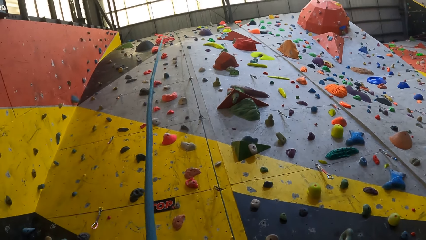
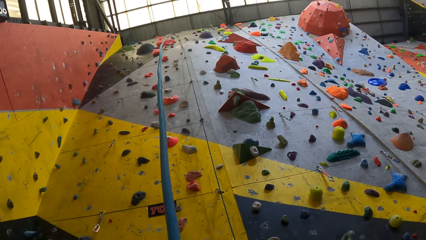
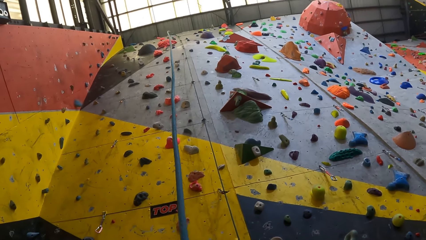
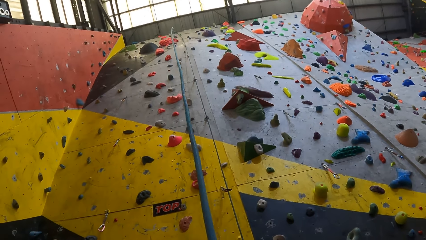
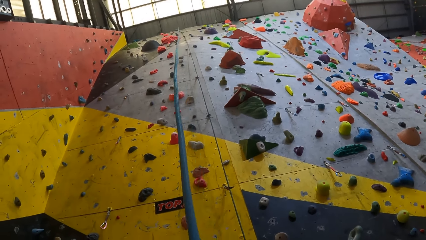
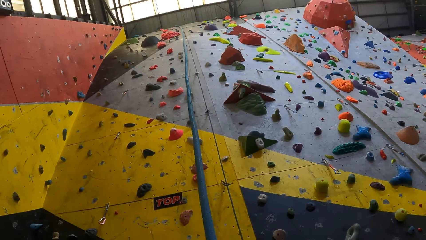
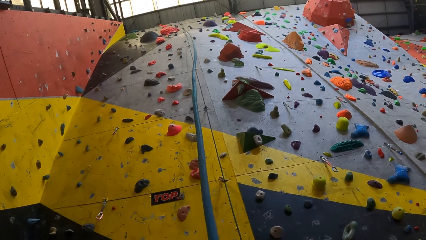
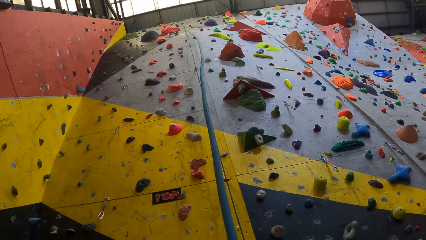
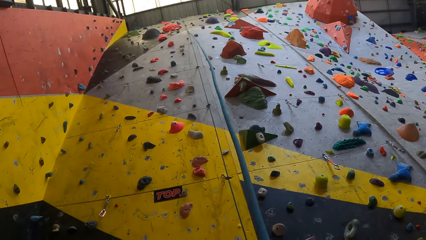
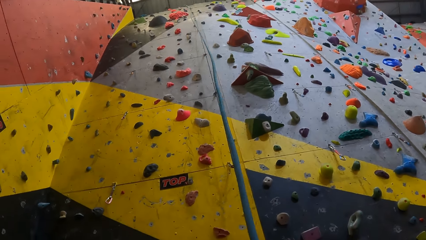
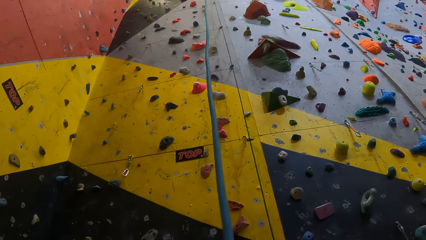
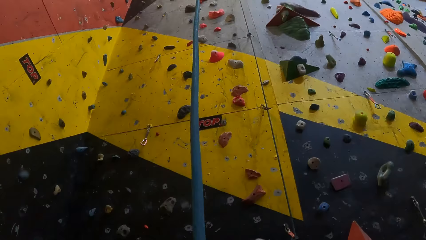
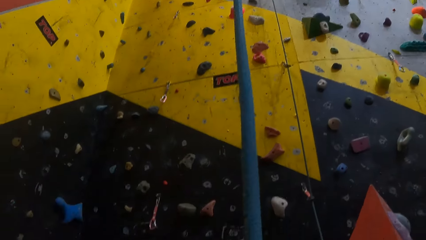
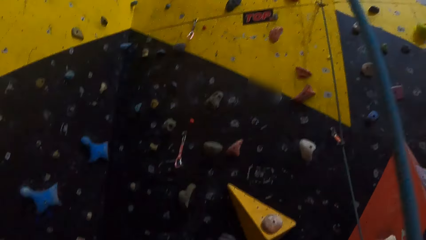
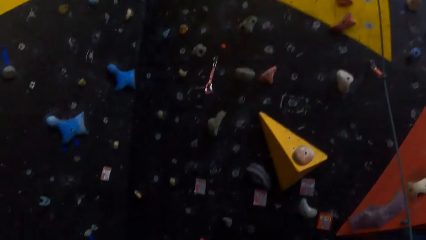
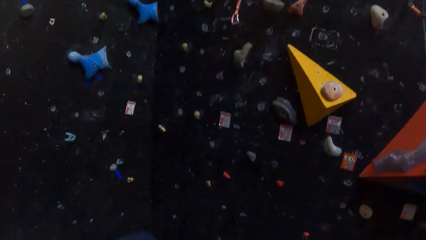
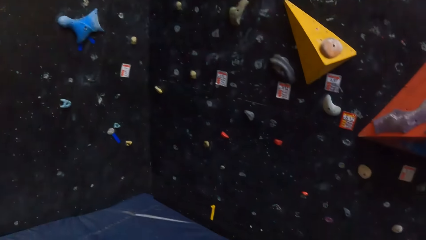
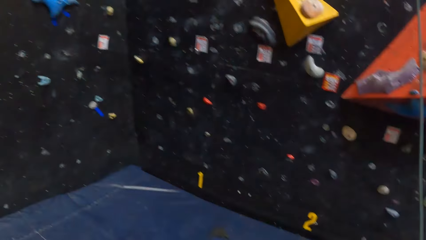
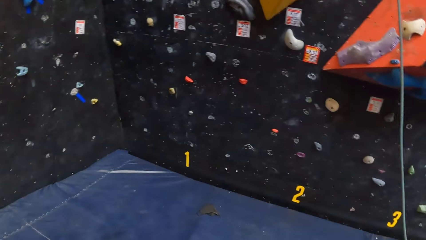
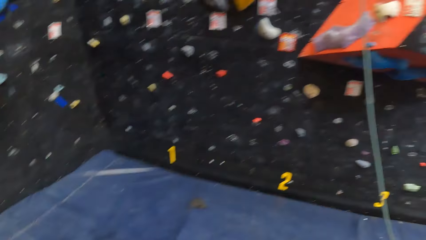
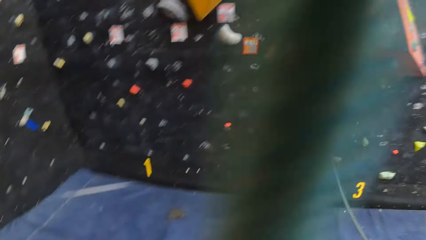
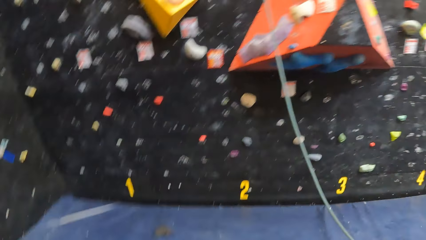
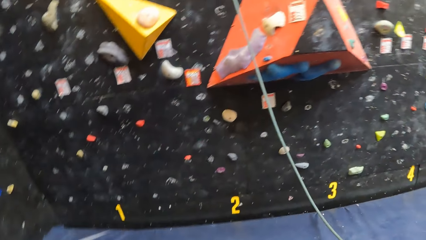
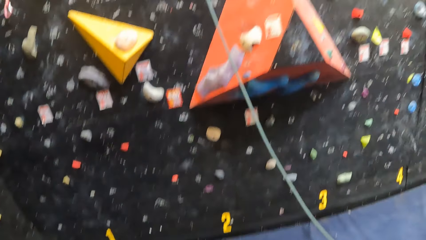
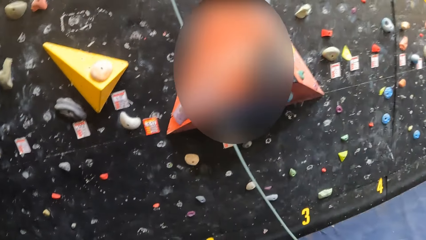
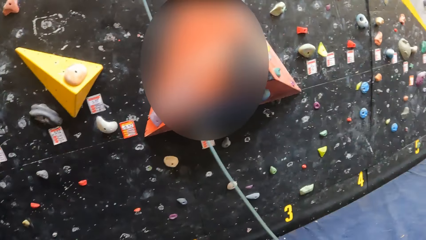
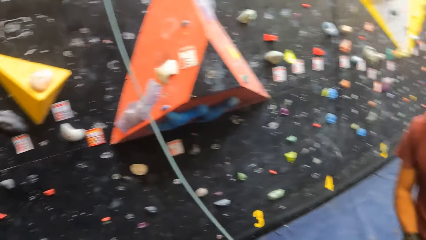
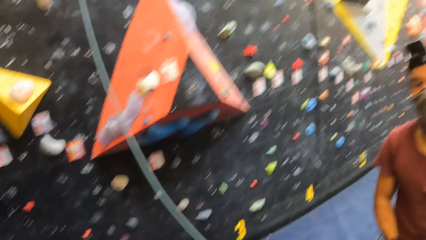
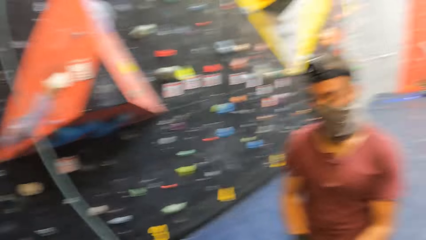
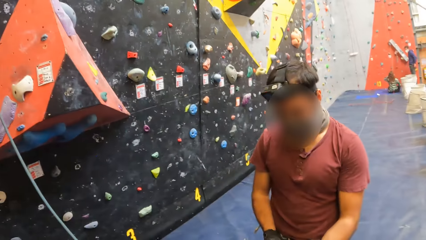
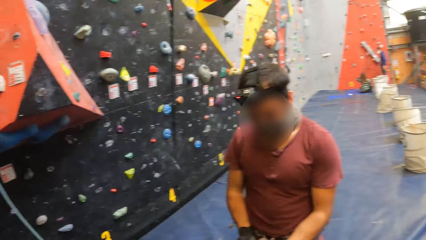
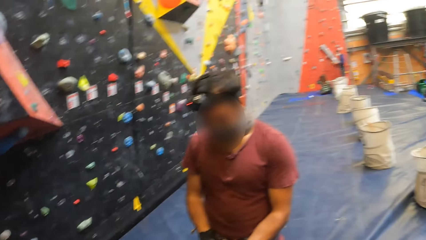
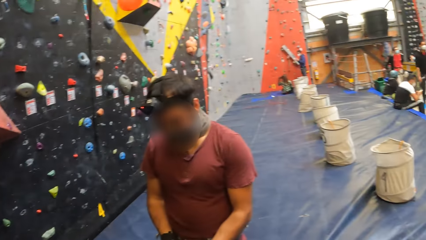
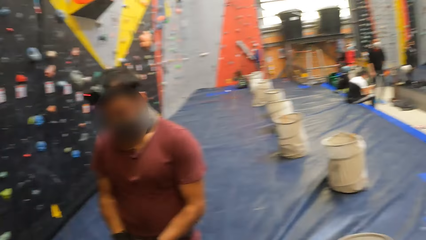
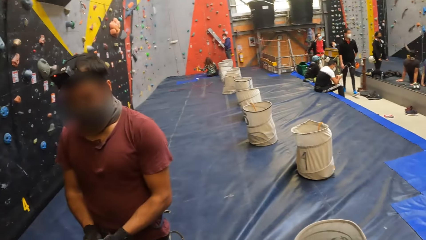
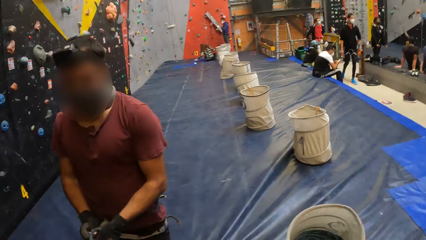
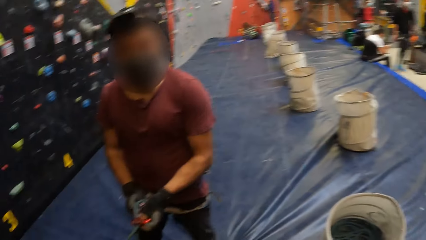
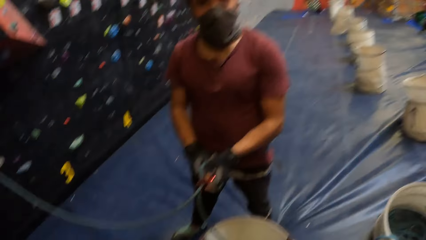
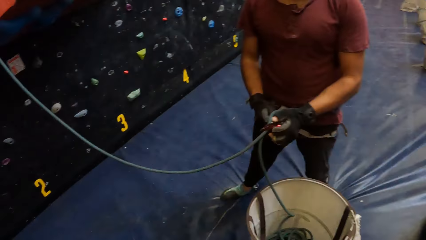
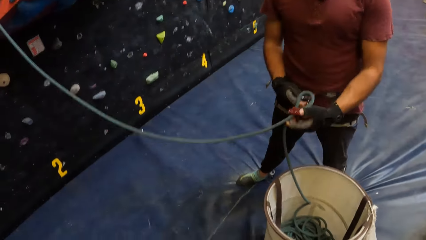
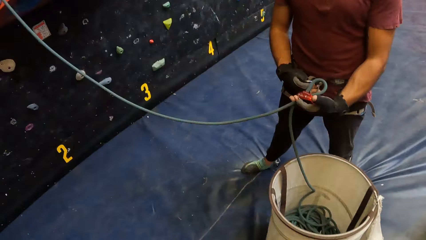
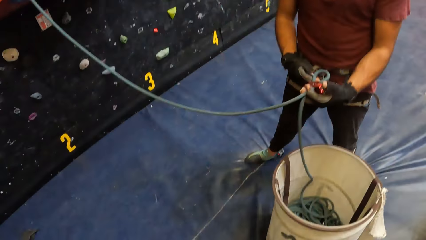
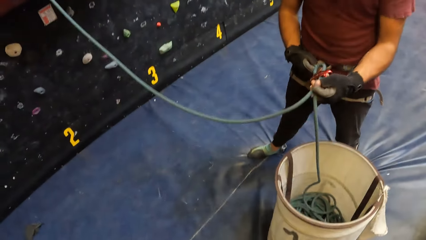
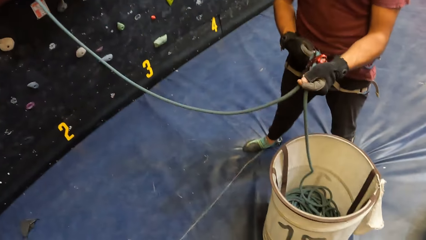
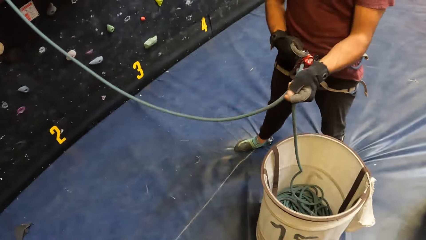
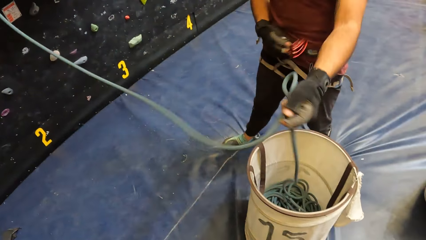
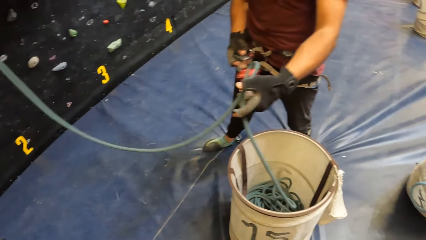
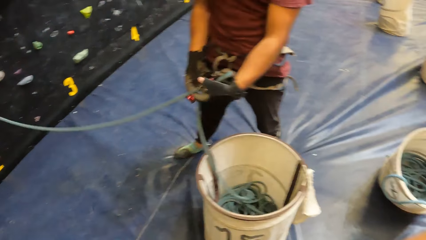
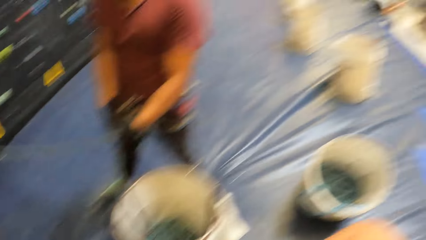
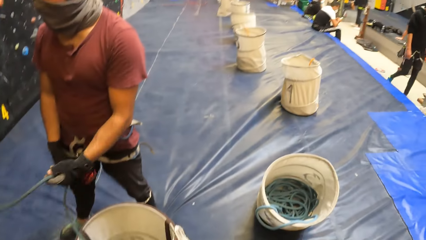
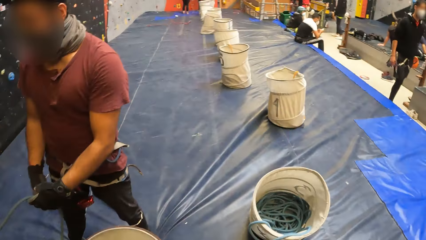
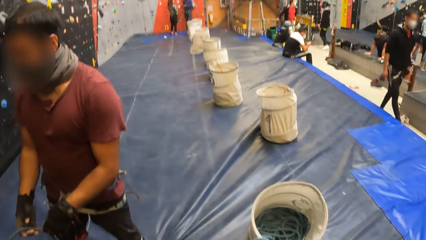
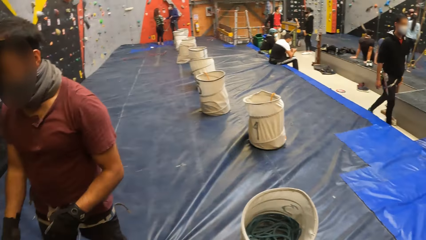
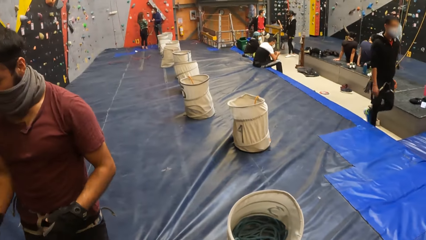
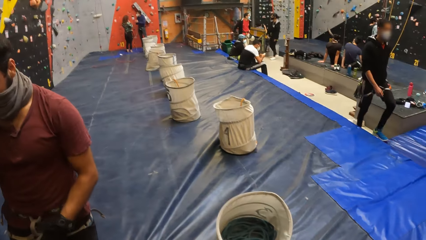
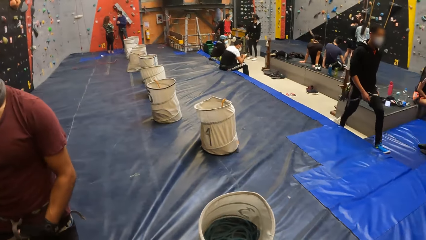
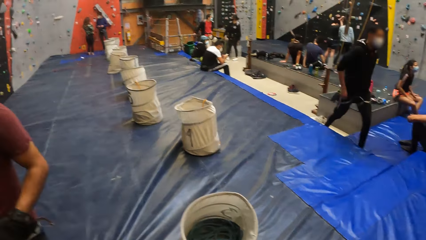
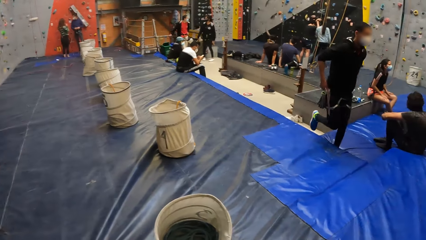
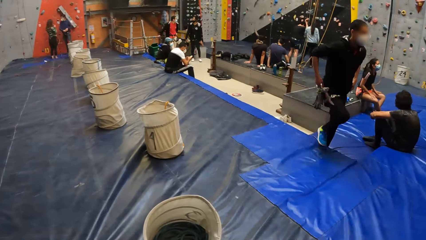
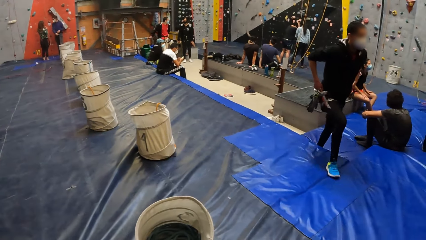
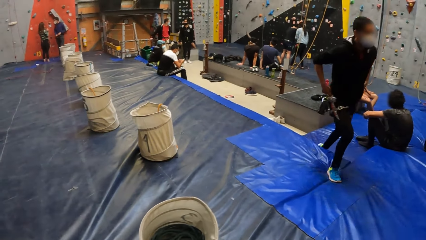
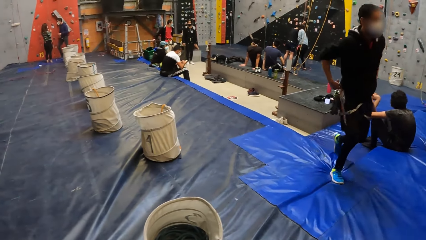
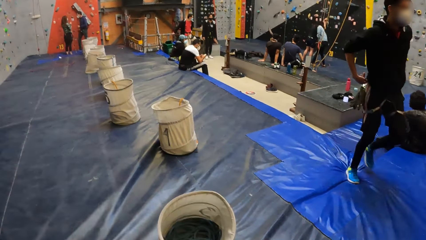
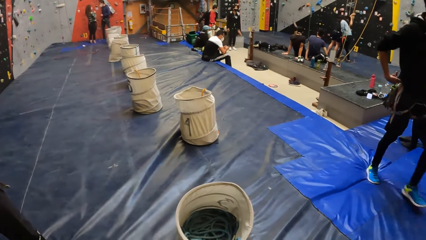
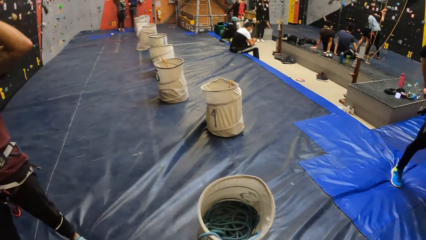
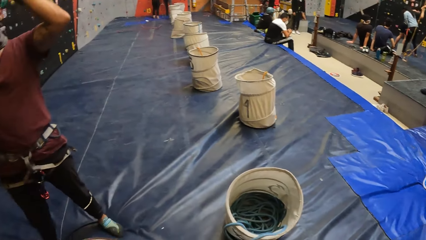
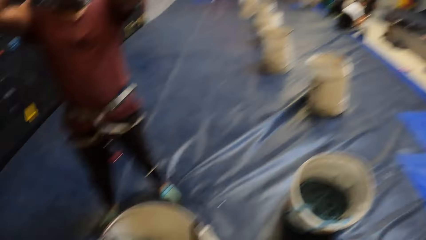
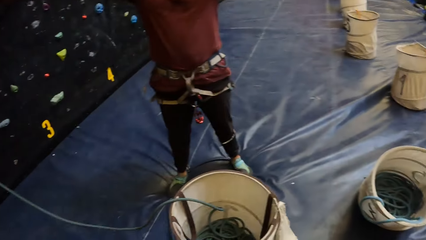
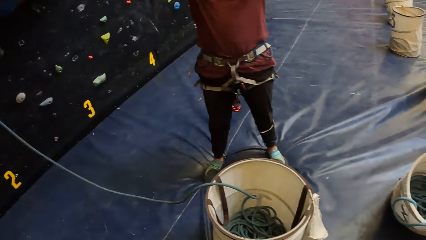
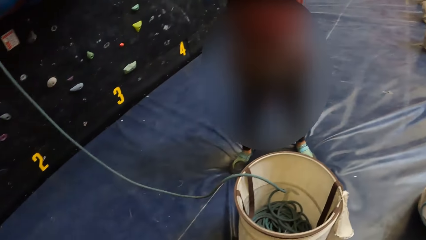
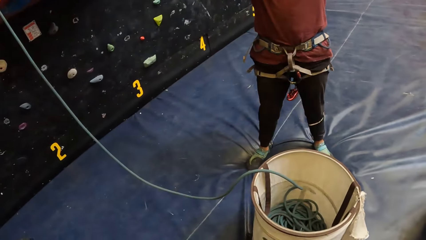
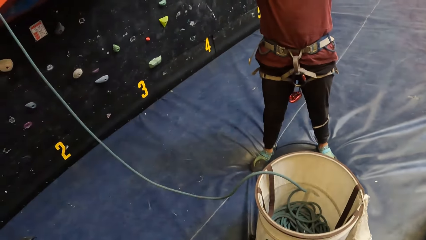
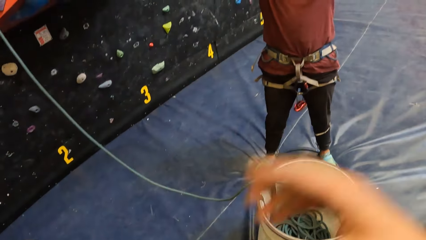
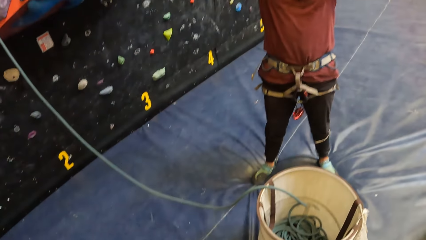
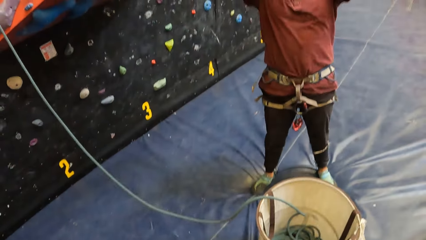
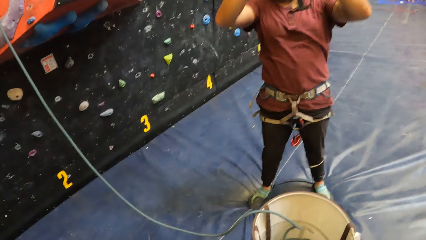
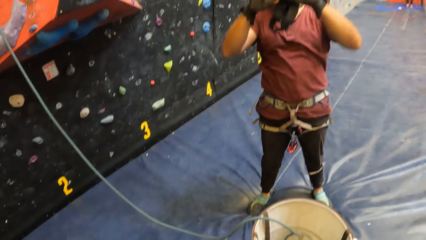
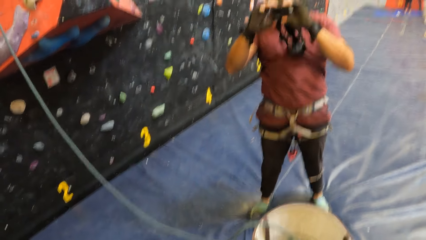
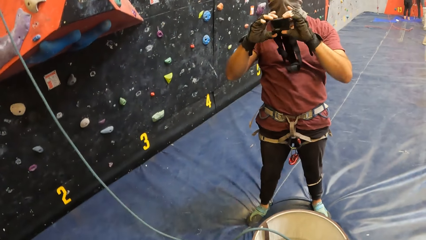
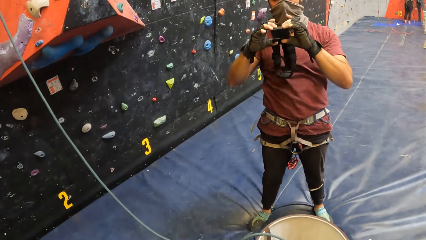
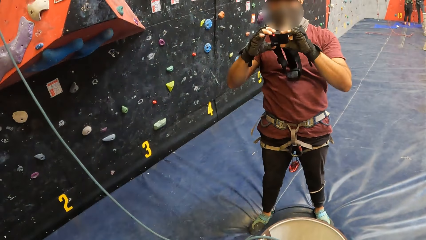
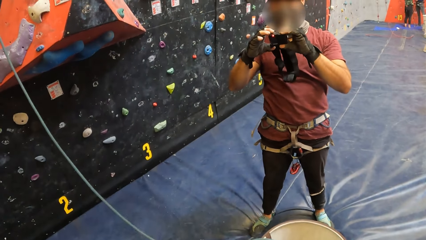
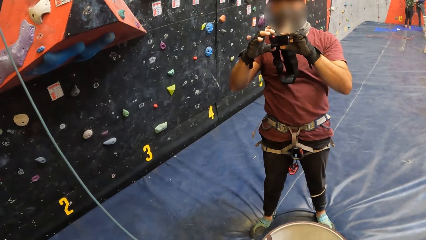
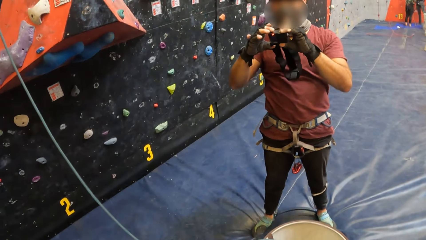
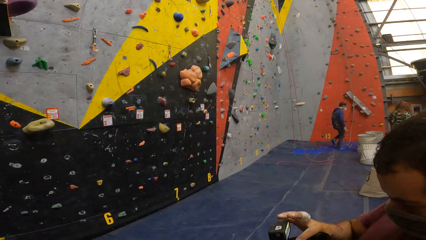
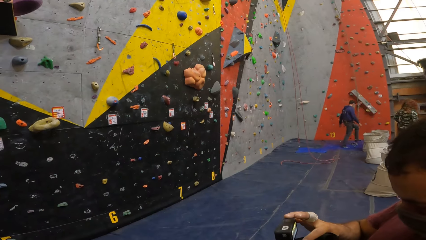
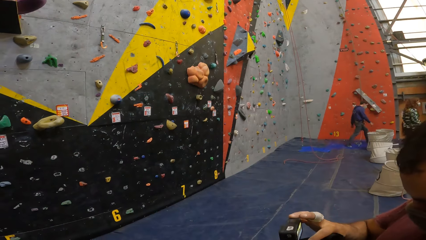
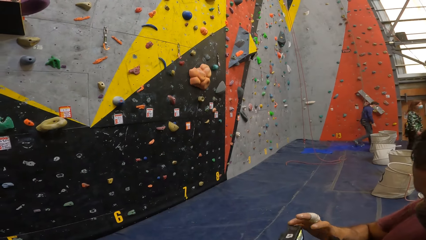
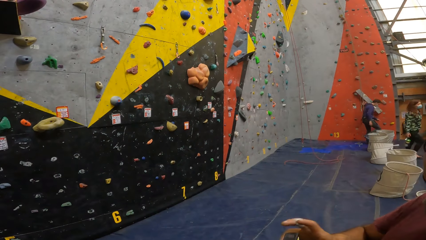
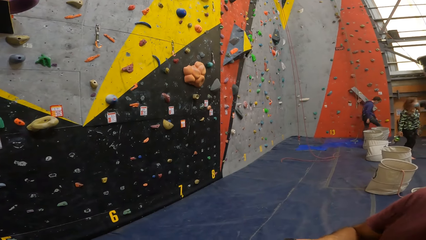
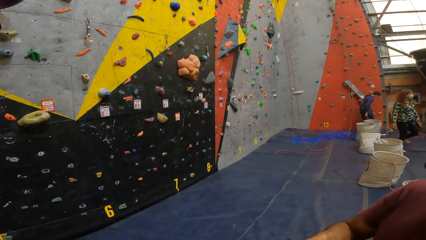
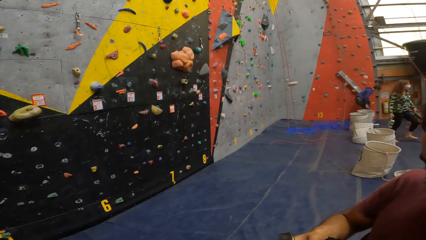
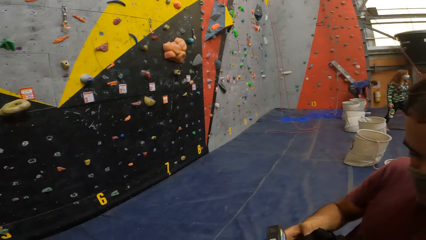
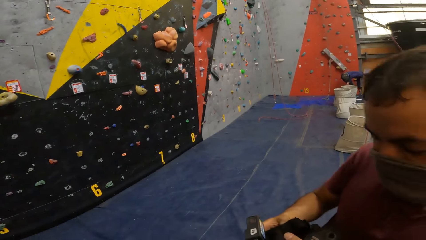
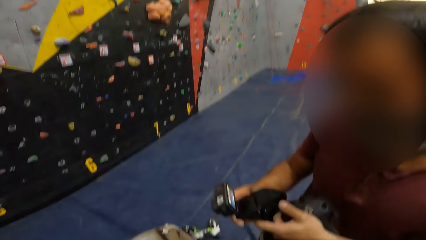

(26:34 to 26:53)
The camera wearer looks around the room. They stare at a person. The person removes the belay device on the climbing rope. The camera wearer looks around the room. They lift the right hand. They stare at the person. The person removes his camera. The person operates the camera in his hands. The camera wearer stares at the person.
